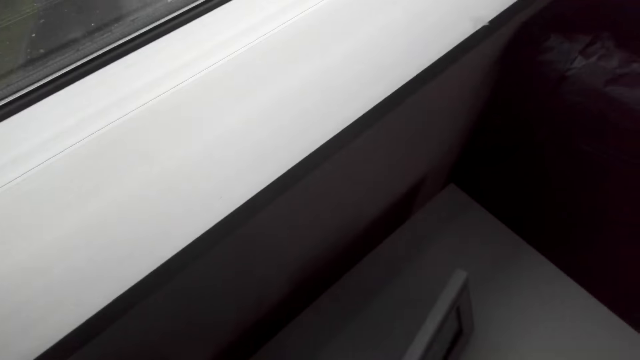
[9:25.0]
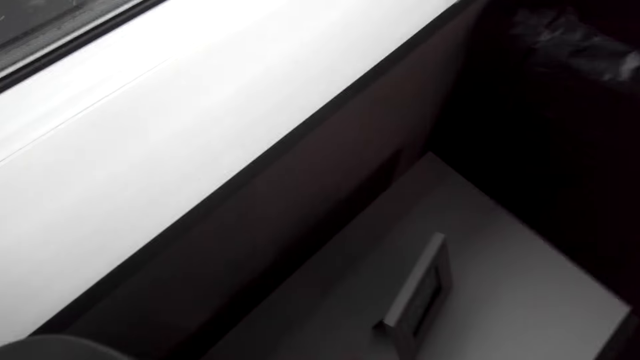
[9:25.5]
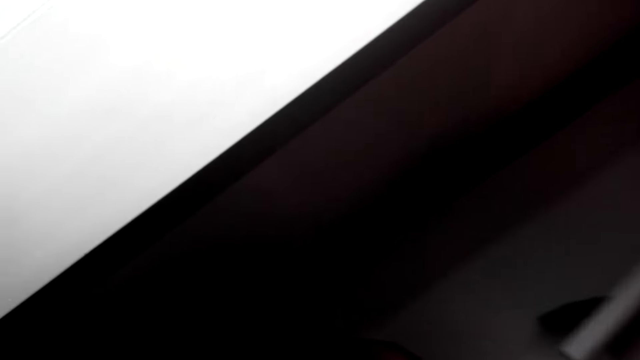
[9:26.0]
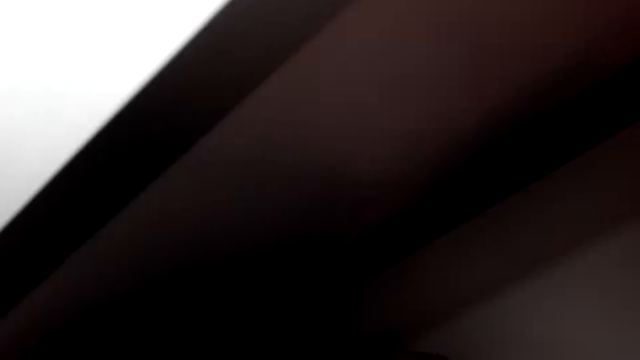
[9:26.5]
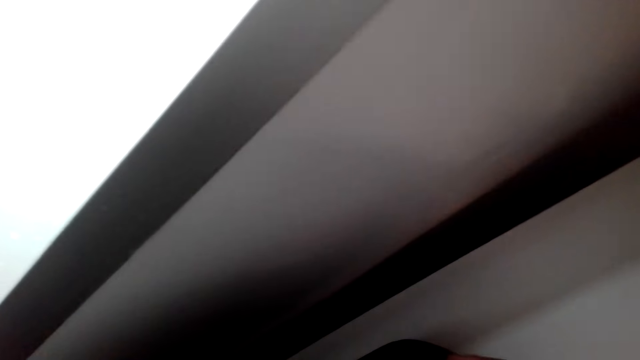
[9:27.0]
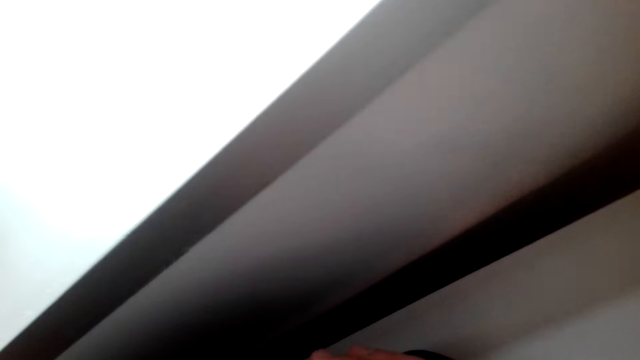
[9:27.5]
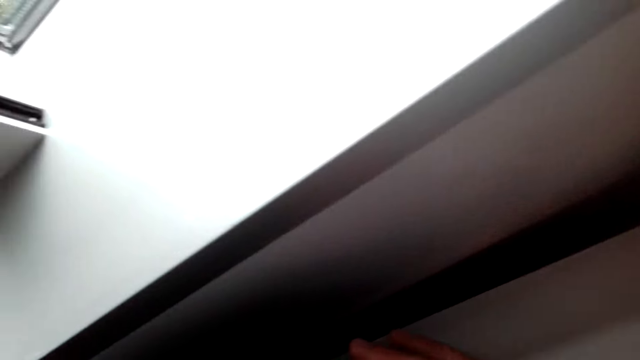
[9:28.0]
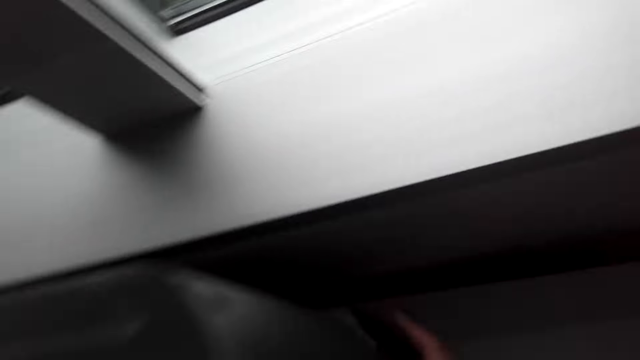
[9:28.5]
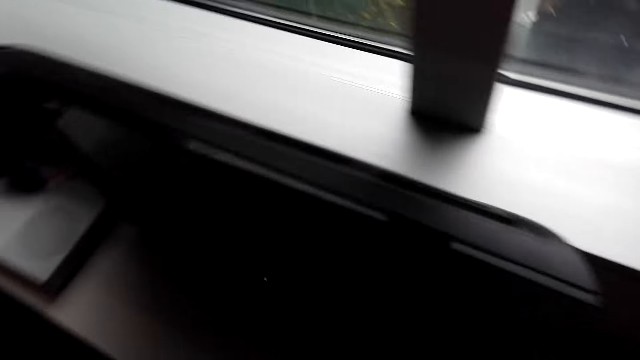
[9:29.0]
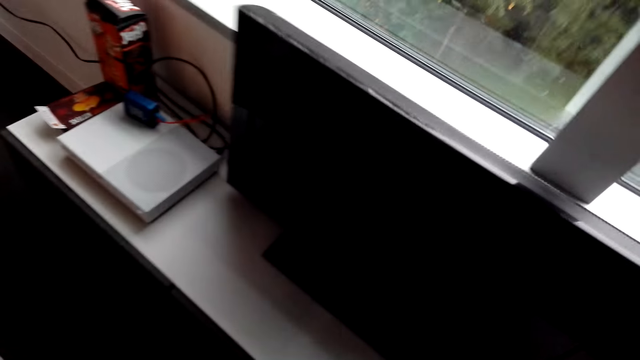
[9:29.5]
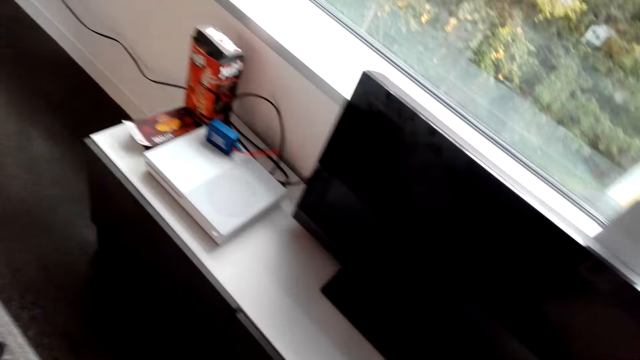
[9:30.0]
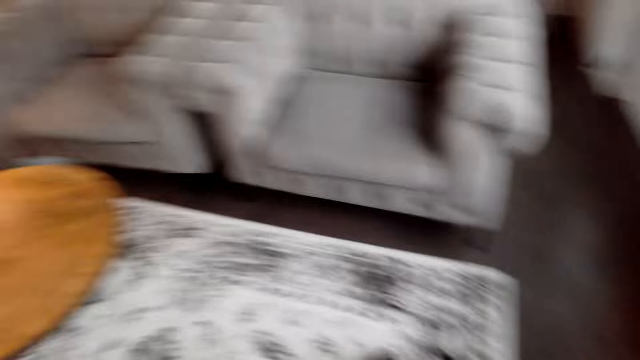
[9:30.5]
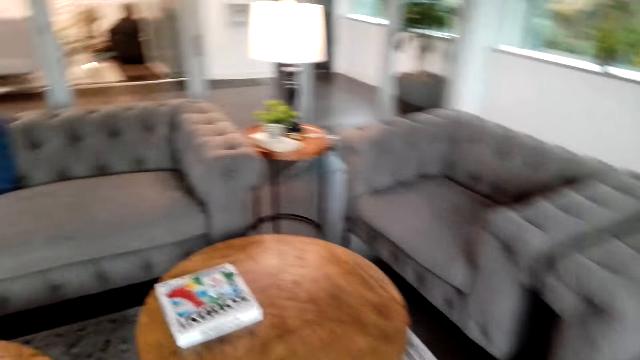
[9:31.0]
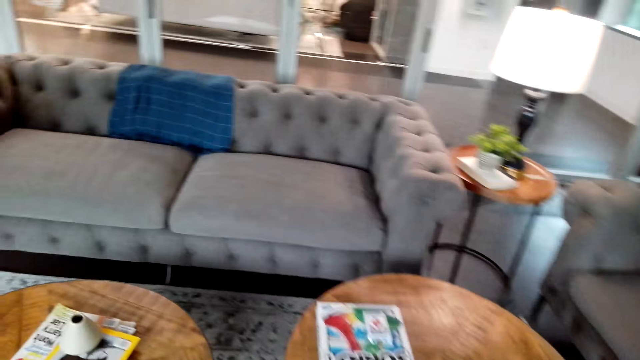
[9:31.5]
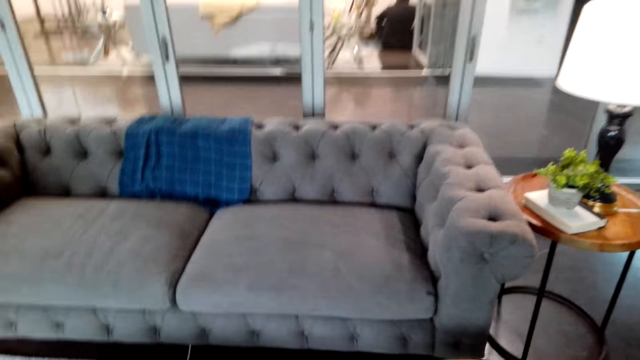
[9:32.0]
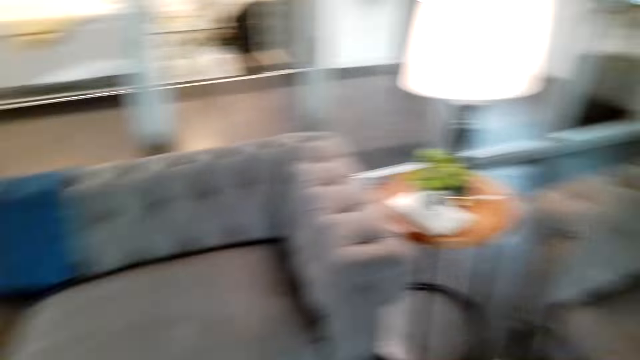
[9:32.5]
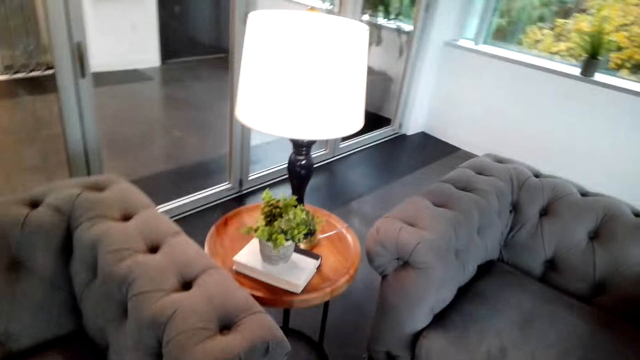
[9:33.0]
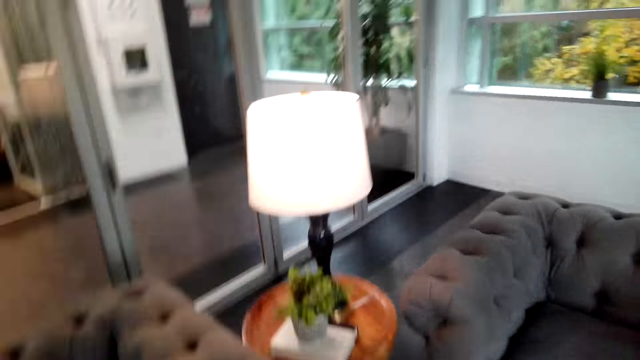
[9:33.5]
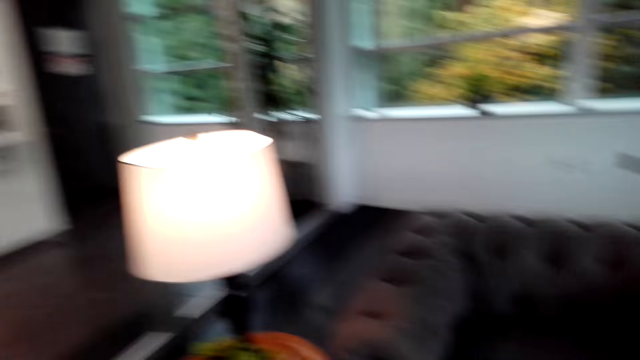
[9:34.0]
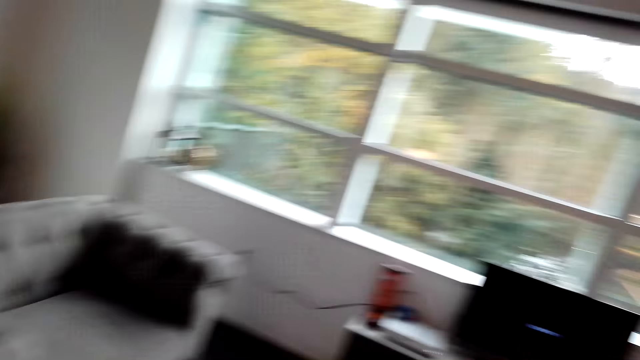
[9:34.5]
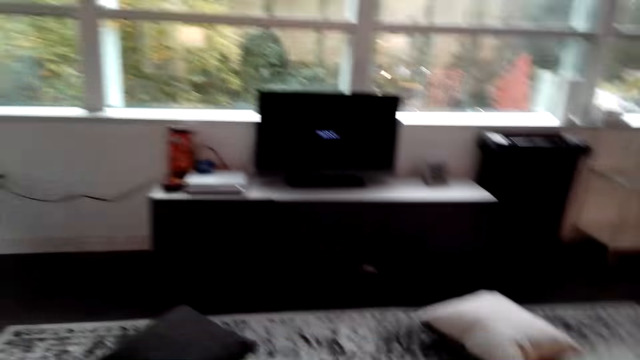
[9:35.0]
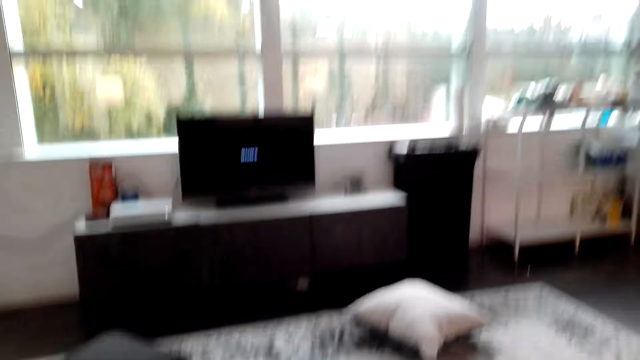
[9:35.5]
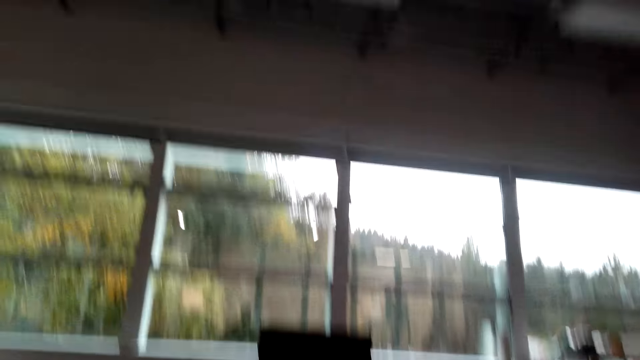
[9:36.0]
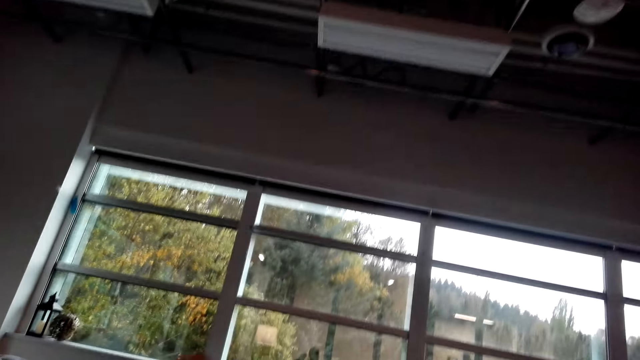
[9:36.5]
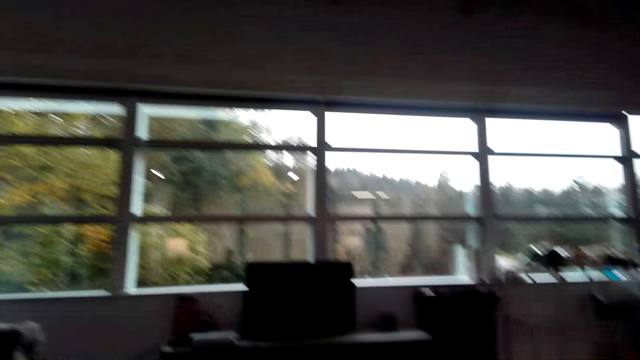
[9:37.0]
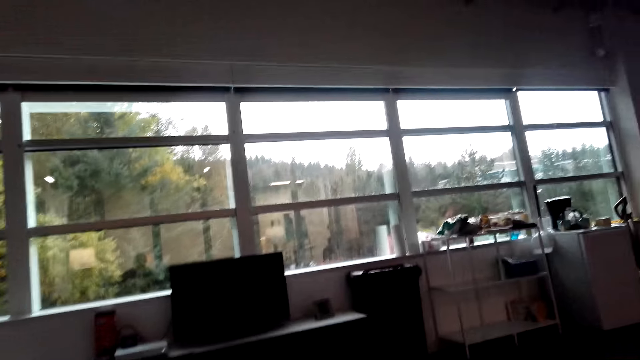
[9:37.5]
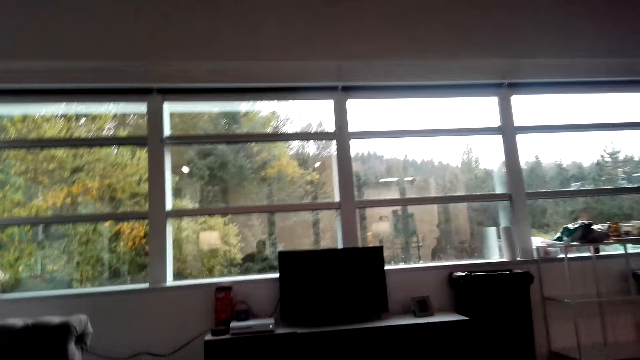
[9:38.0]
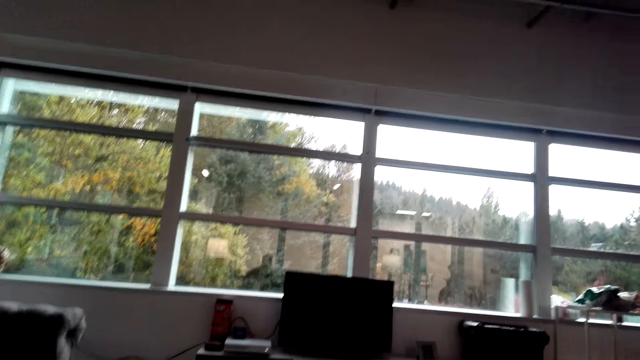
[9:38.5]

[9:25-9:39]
The camera wearer switches on the television. They walk around the room to the chair. They sit on the sofa.

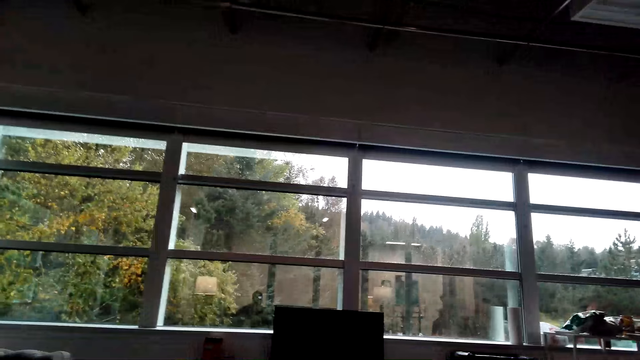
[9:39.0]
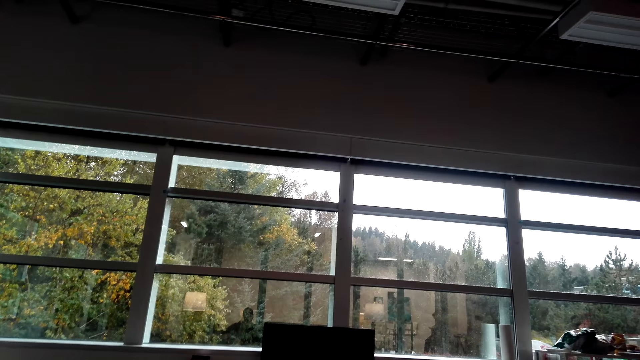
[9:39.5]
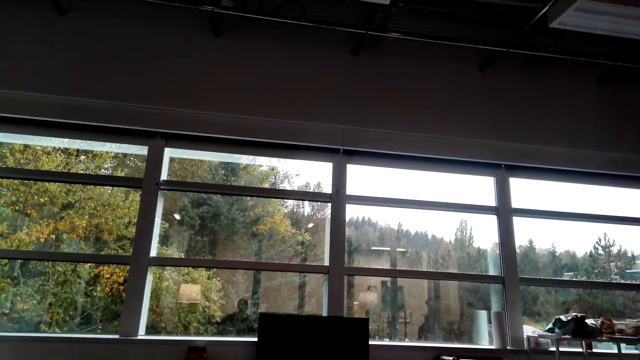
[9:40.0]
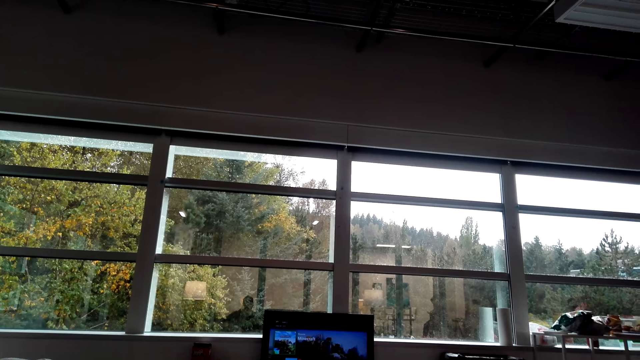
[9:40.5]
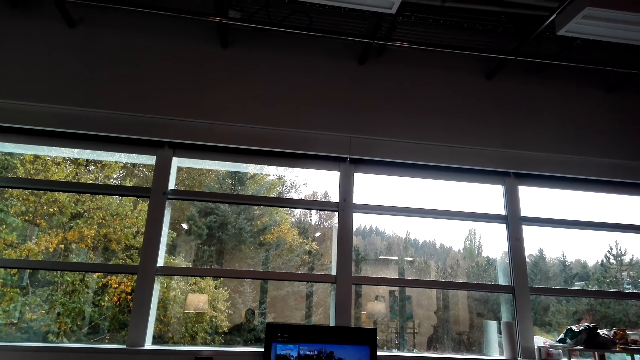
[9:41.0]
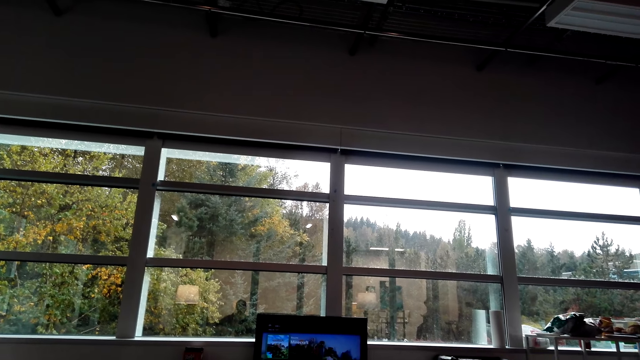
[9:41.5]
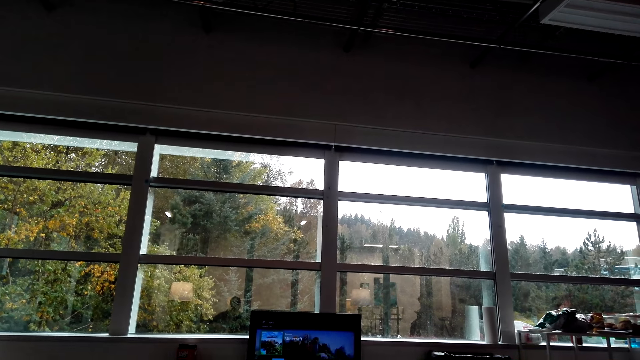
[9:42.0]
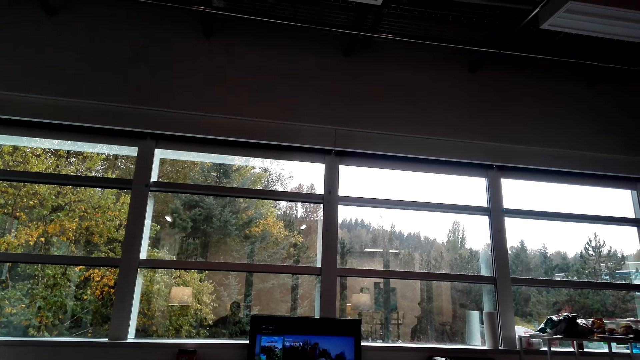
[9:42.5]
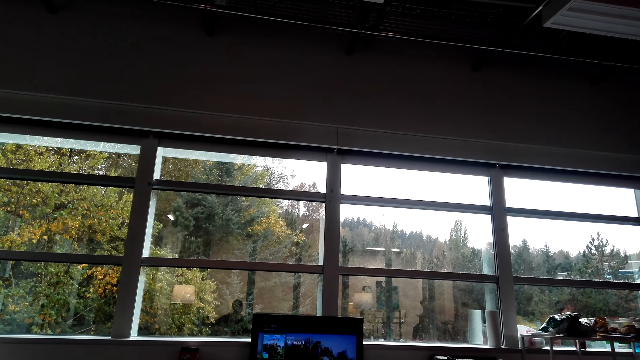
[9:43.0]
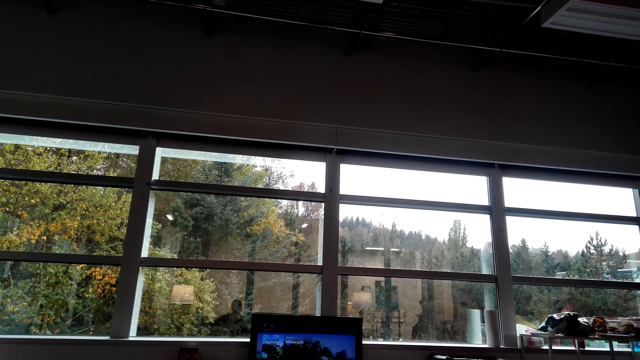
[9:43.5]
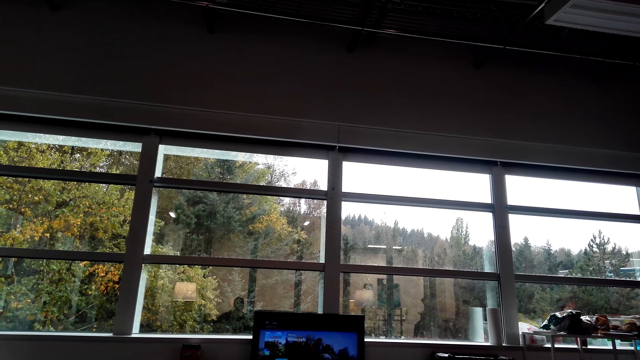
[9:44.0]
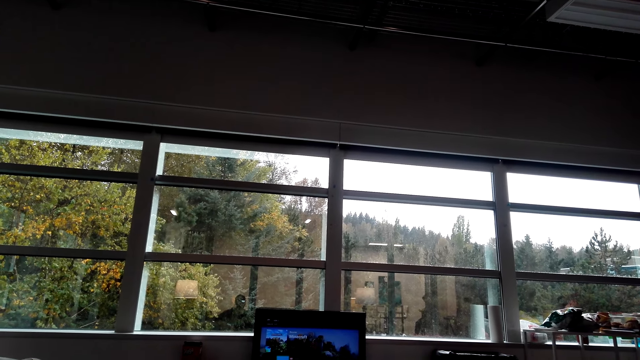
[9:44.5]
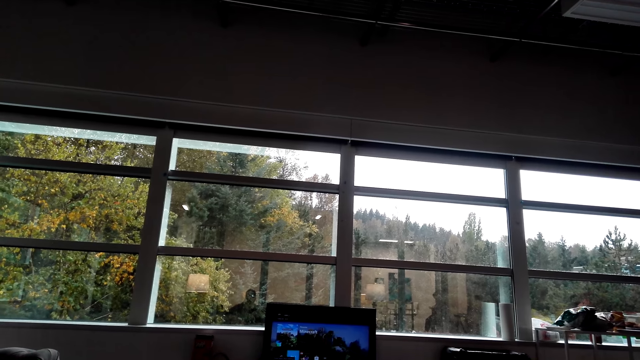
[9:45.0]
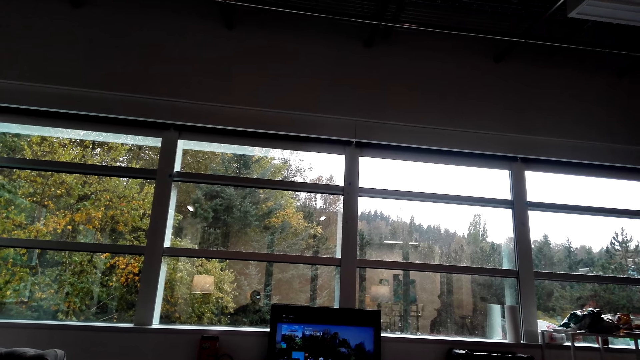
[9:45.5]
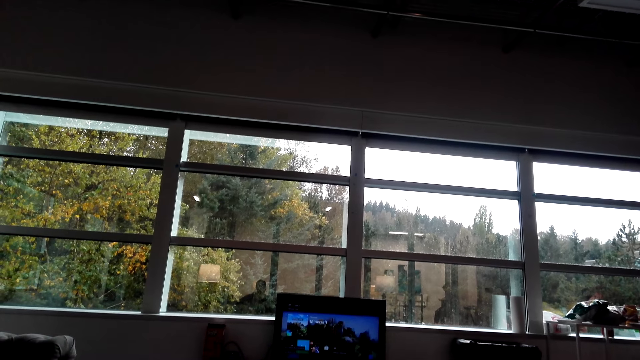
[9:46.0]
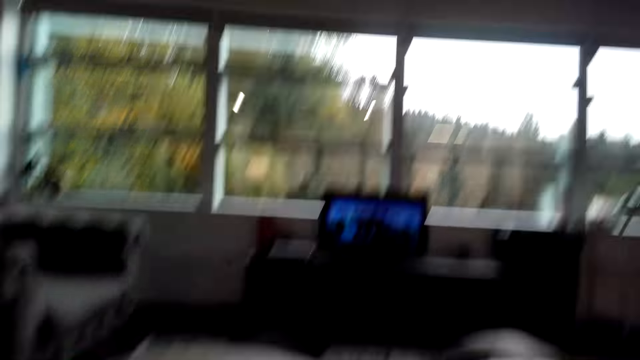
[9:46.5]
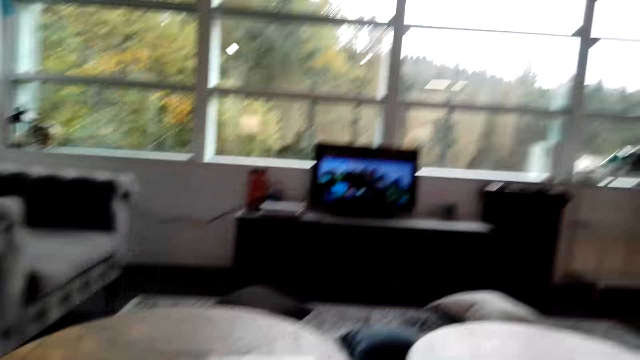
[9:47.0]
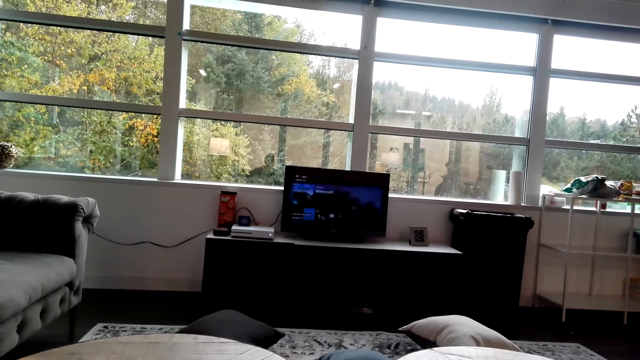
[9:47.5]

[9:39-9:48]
The camera wearer puts the television for watching. They watch the television.
